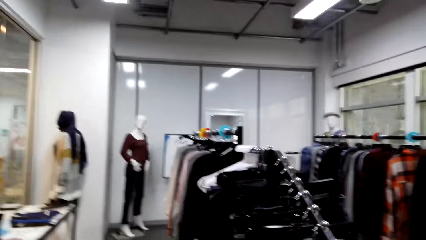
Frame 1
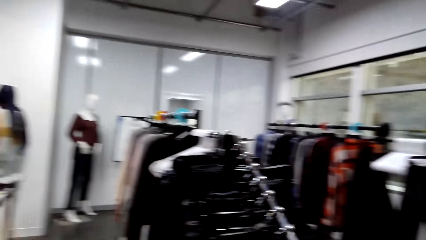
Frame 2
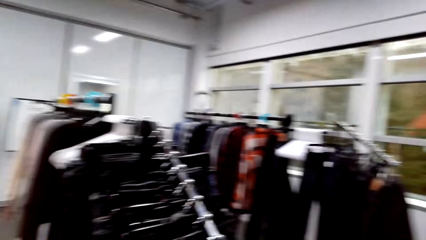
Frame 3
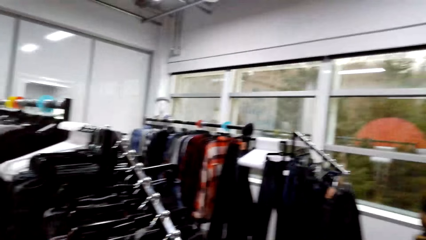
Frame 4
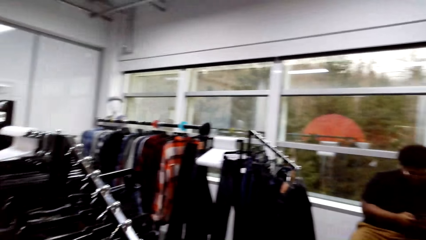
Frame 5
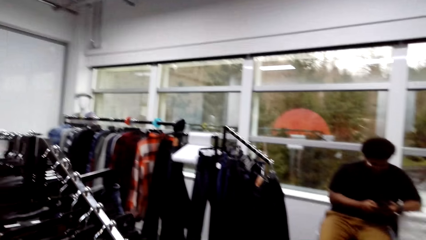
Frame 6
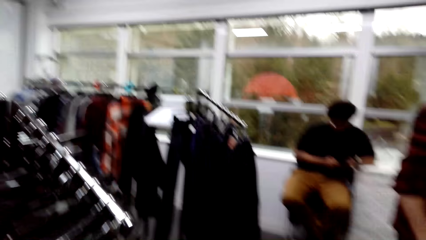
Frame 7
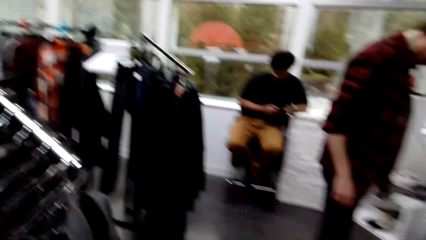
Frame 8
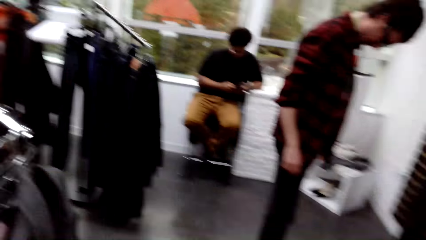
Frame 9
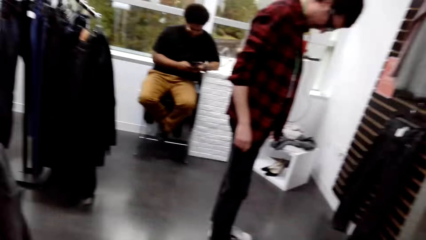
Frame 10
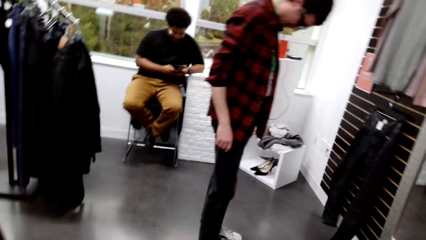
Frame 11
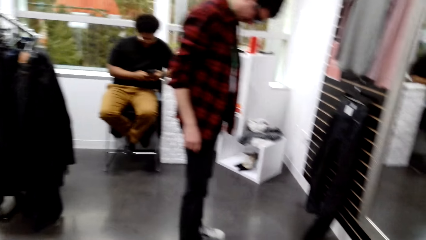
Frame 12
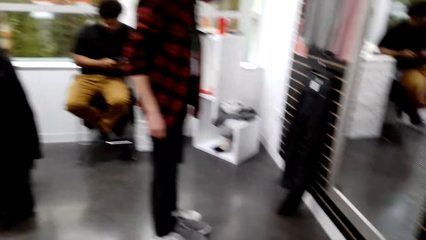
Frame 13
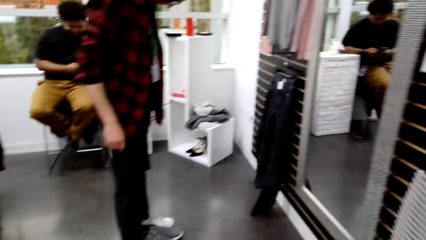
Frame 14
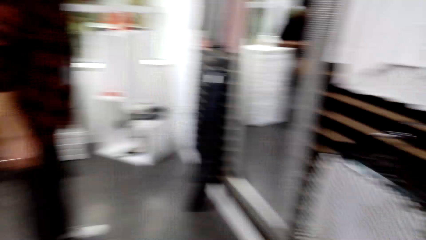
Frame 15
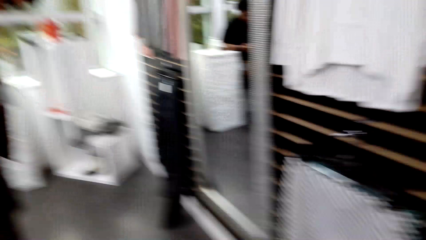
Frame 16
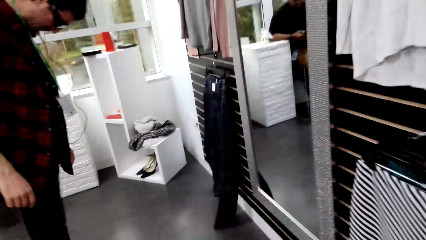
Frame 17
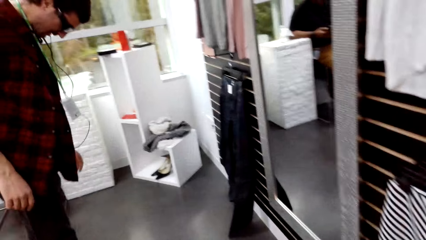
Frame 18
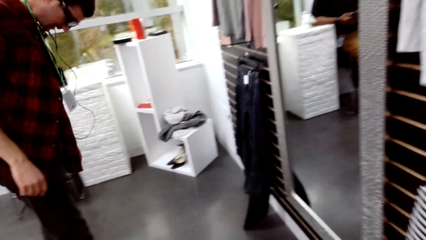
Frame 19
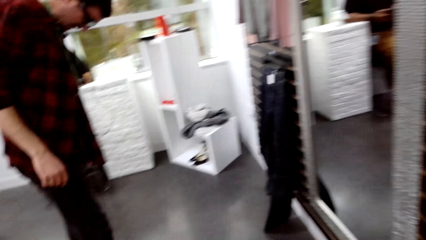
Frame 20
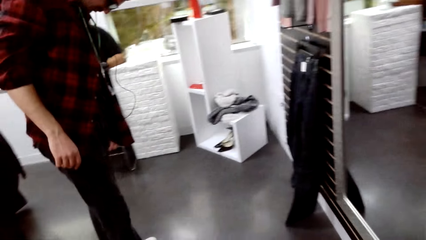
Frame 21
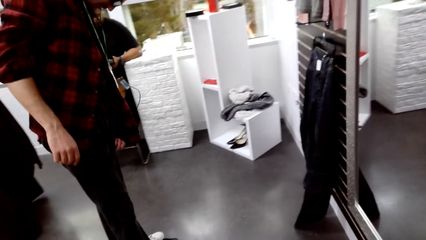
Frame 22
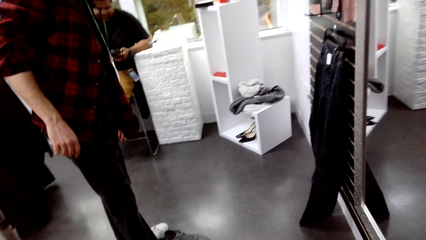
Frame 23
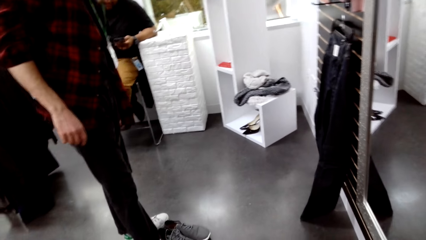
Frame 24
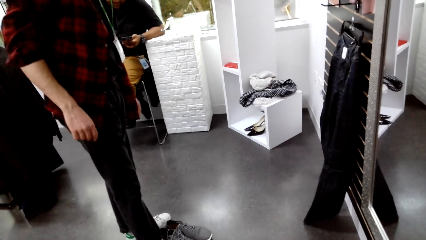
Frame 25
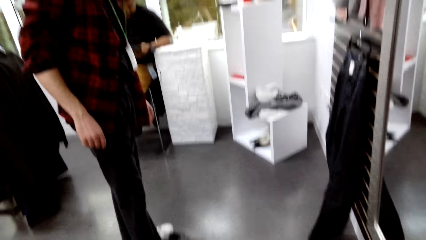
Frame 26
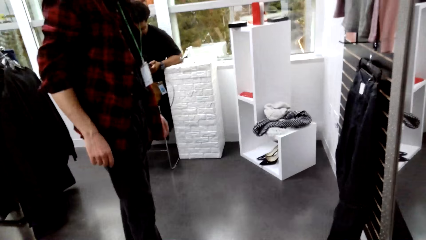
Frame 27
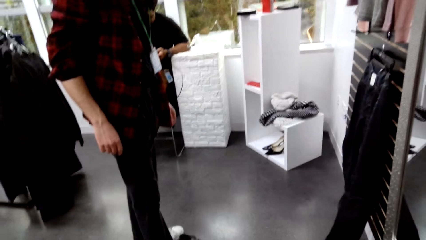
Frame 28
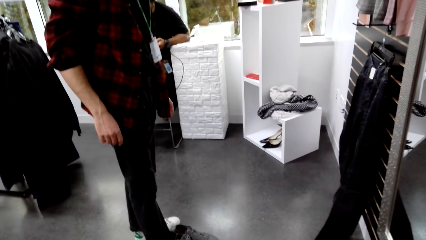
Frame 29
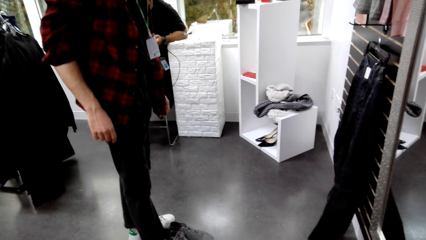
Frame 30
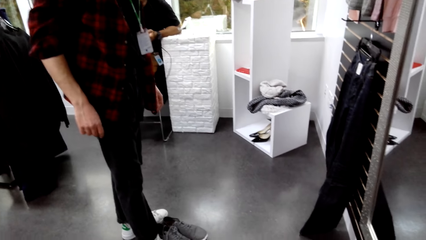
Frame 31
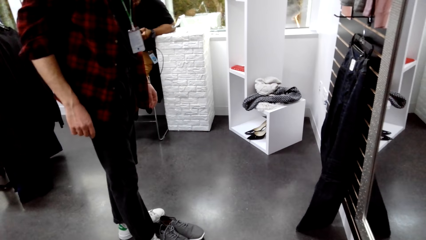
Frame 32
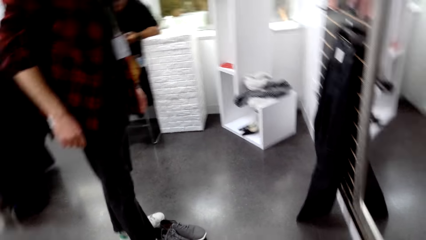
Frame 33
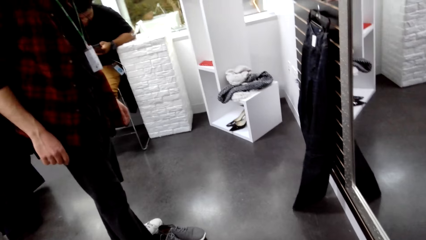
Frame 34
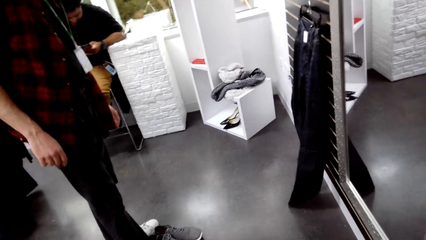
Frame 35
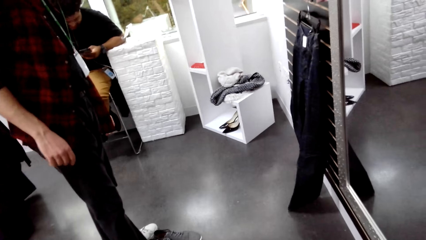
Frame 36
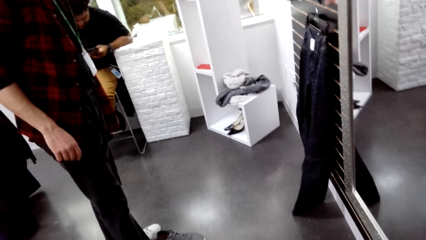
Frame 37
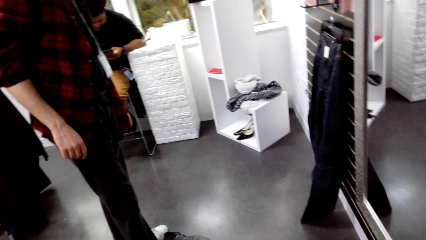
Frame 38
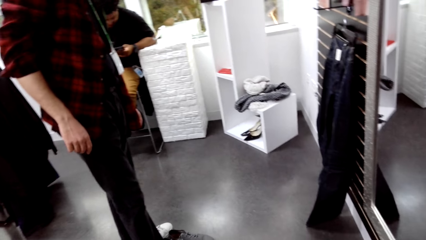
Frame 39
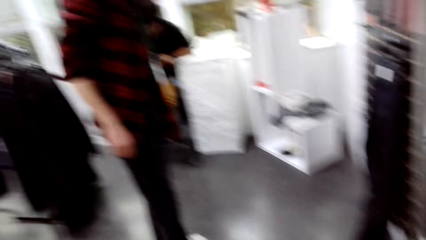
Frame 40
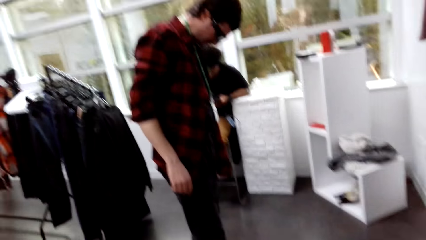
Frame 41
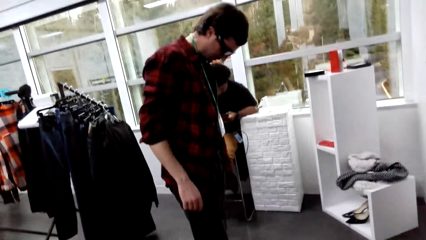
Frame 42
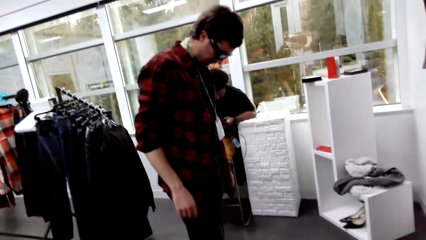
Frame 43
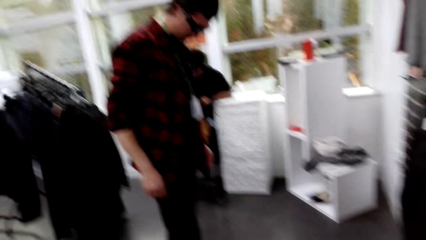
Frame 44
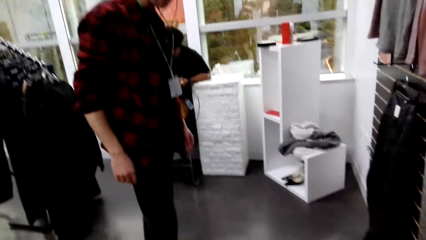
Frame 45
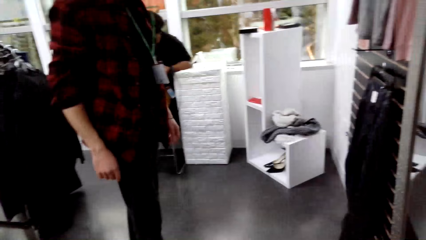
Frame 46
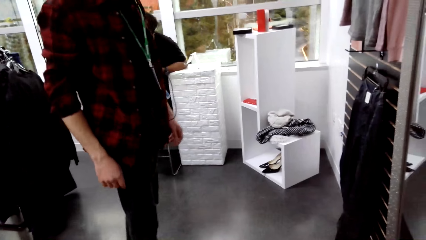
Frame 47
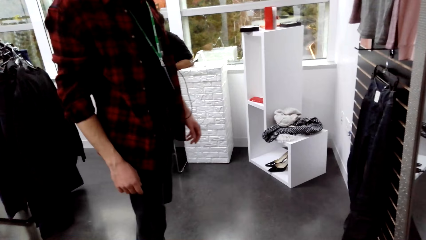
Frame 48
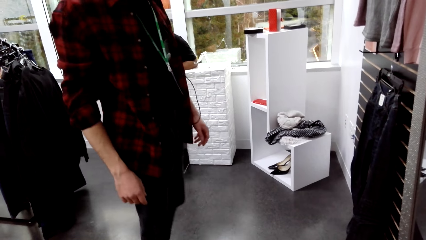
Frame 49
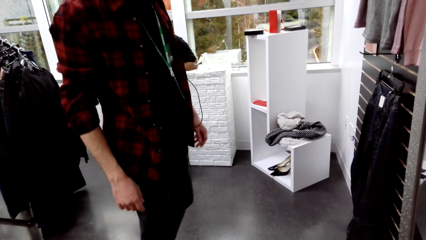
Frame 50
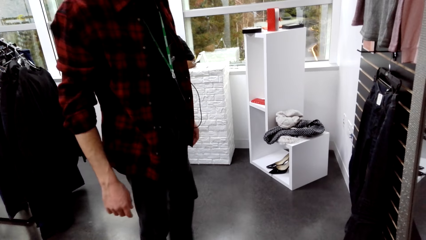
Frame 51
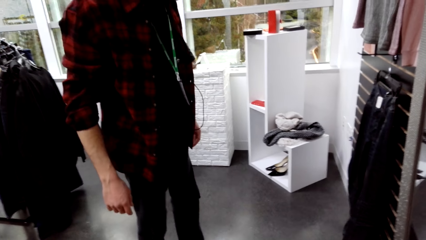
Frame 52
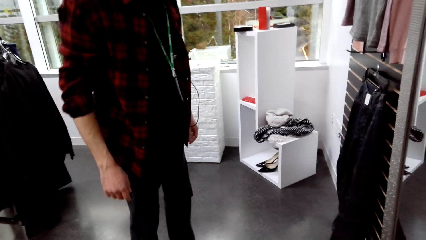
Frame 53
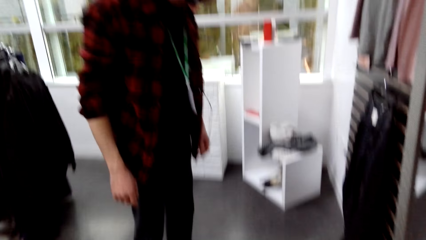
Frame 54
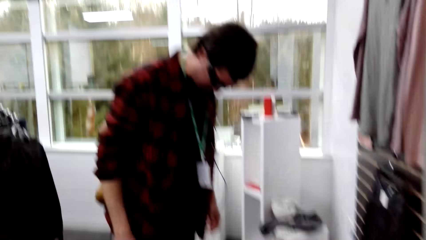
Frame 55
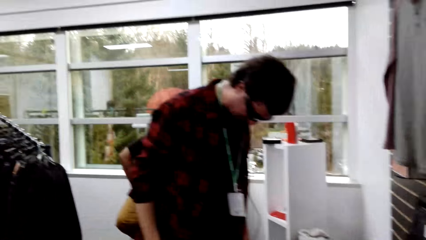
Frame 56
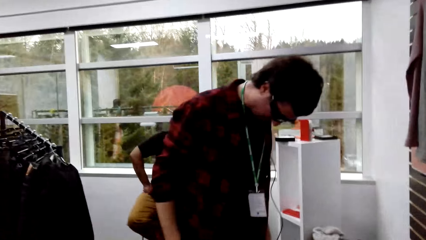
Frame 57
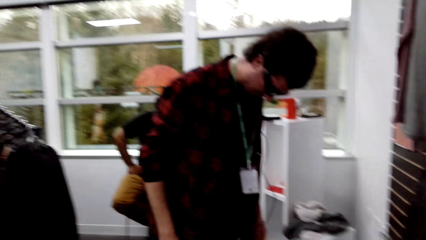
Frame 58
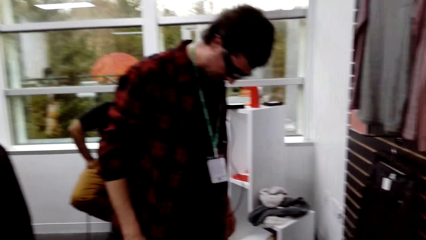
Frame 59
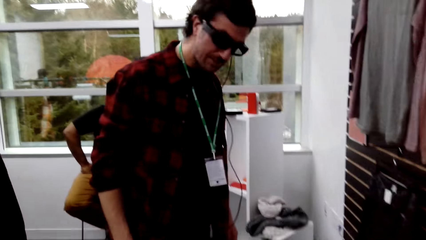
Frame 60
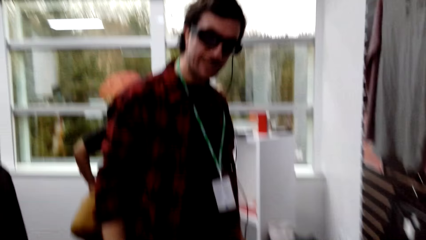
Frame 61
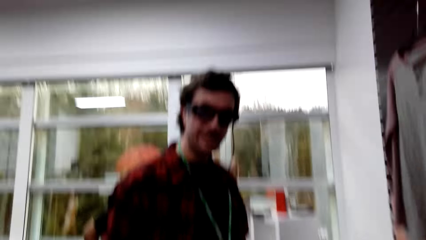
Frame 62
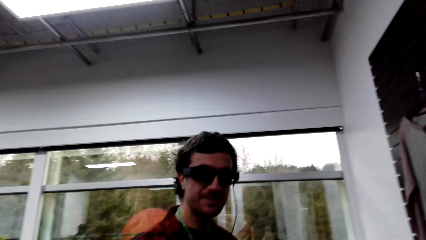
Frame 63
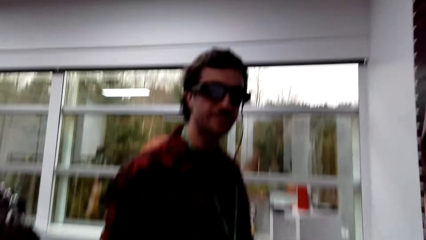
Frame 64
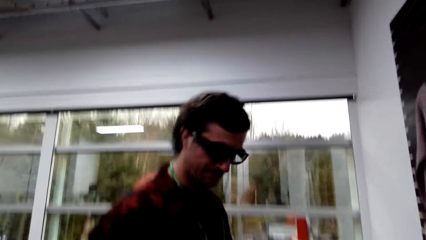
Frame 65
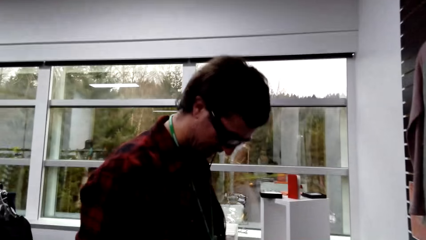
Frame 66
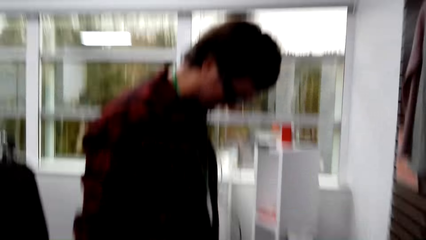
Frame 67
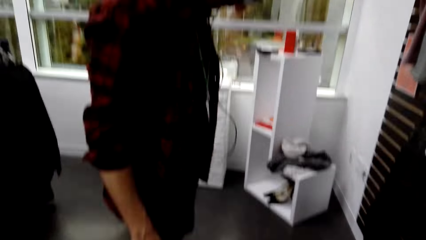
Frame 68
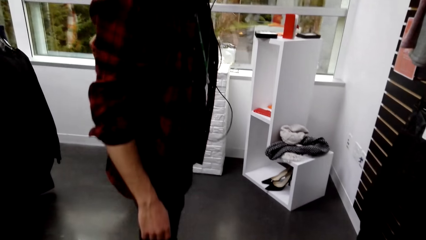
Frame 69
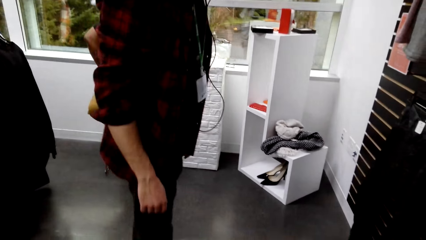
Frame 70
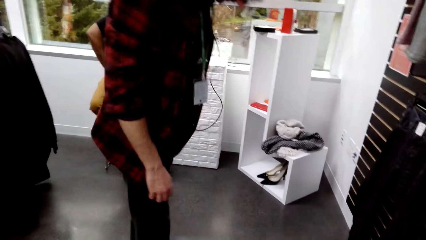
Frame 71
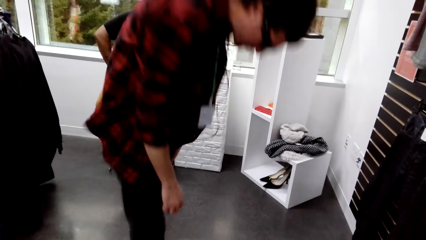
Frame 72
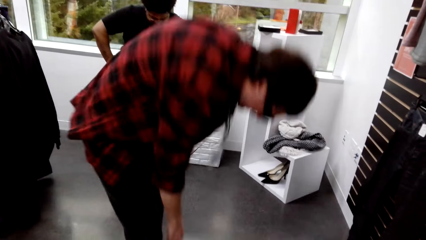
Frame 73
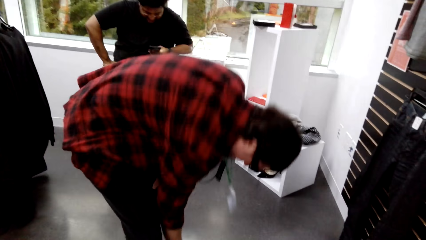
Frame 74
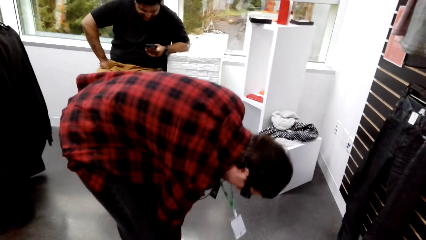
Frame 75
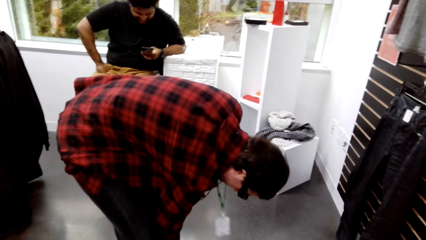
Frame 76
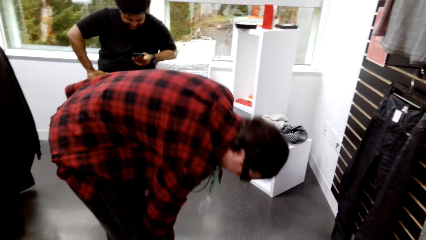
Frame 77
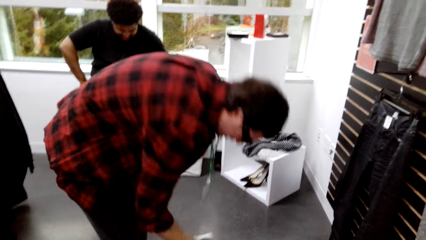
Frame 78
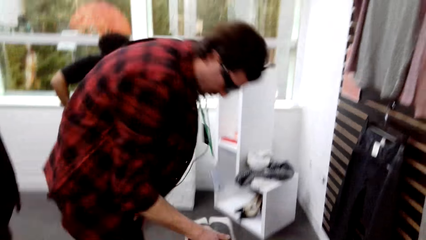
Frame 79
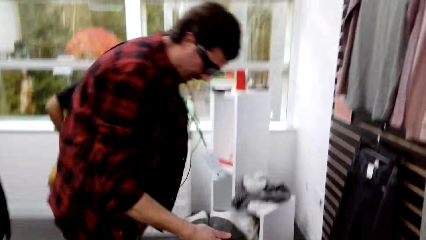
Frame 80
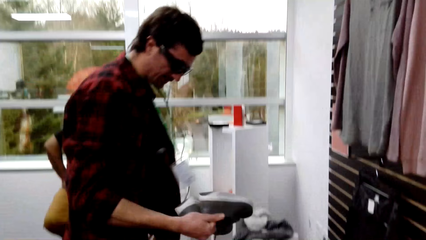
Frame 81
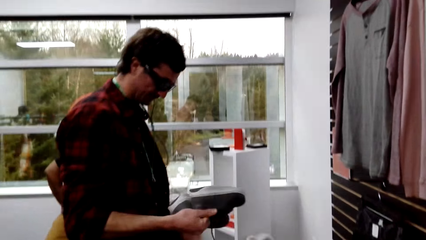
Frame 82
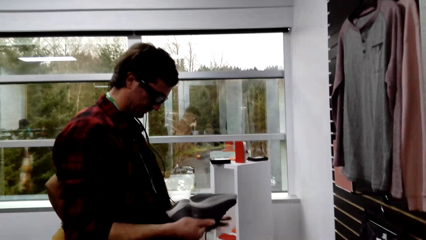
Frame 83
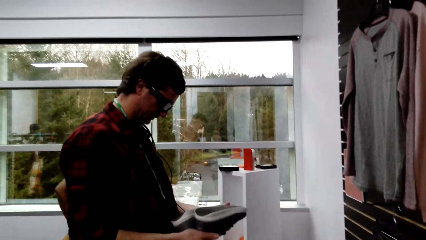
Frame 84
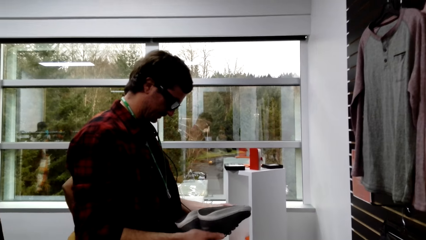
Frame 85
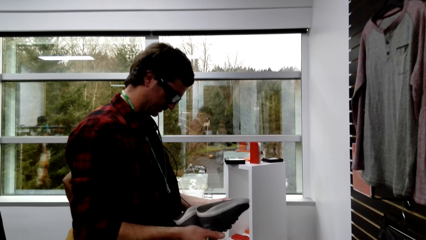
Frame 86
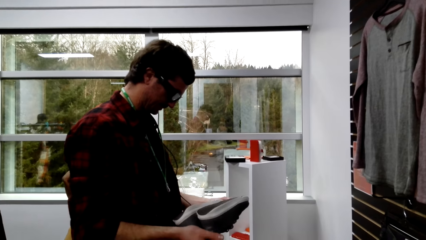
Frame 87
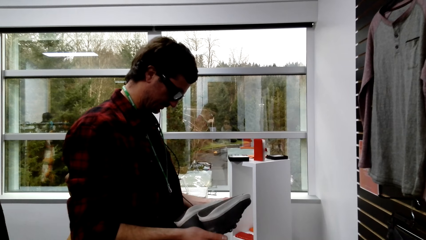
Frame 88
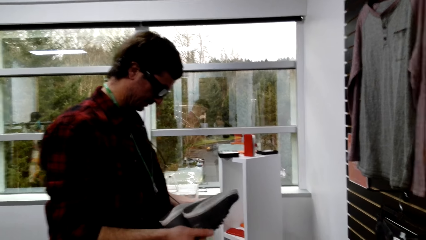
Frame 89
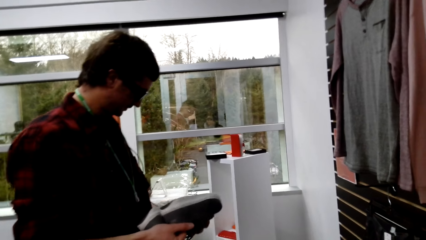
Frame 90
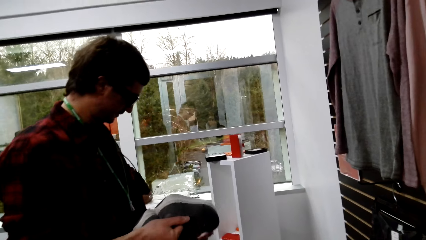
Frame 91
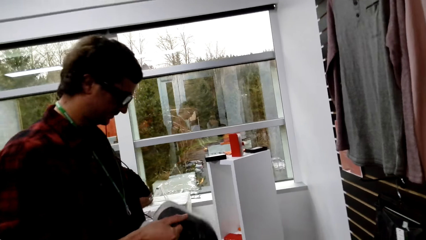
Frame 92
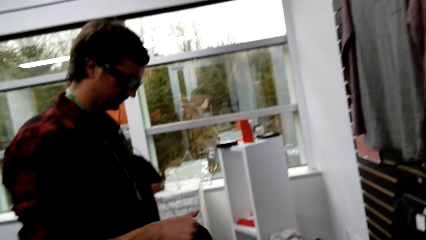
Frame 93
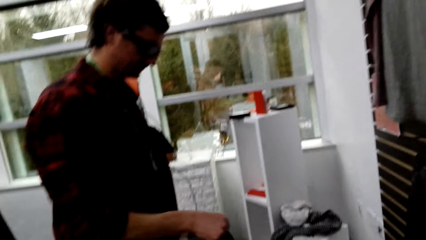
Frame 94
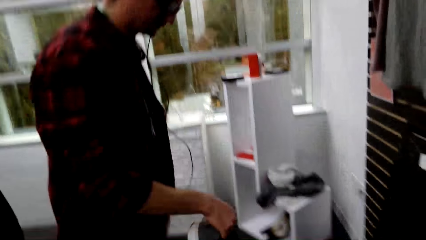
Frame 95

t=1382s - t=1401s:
A man stands in the shop. Another man sits down. A male converses with the camera wearer, does something and converses with the camera wearer. The first man picks up shoes. The camera wearer picks up a shoe from the floor. The first man looks on the shoes. The male converses with the camera wearer and holds the shoe with both hands.
